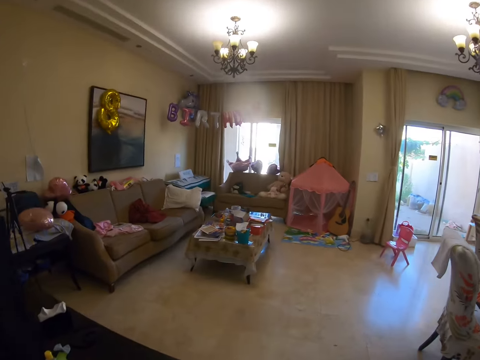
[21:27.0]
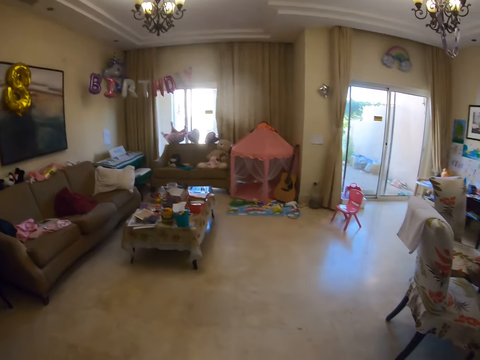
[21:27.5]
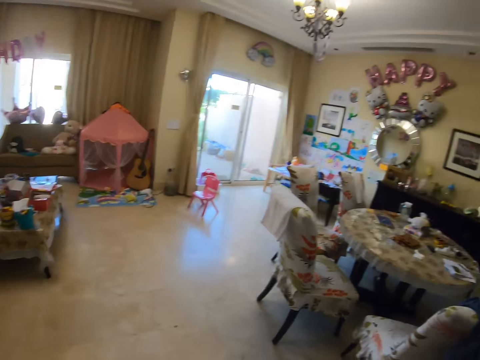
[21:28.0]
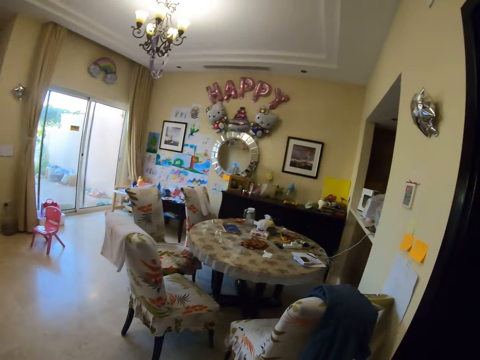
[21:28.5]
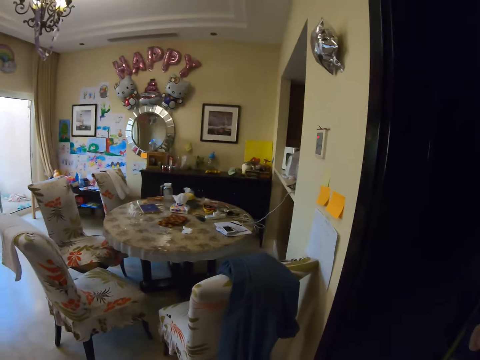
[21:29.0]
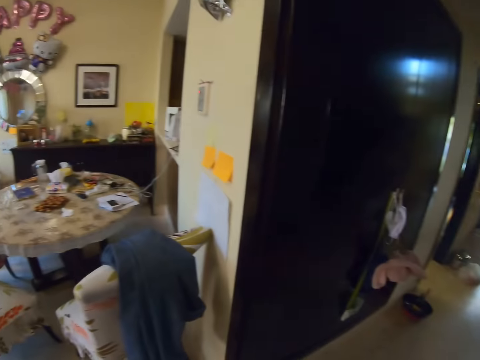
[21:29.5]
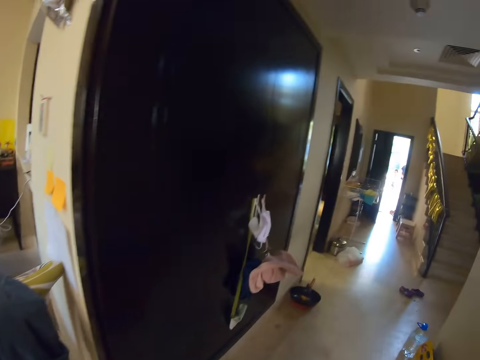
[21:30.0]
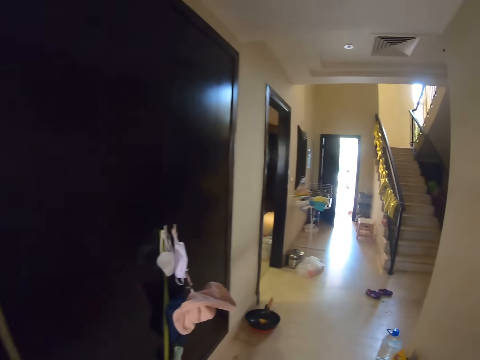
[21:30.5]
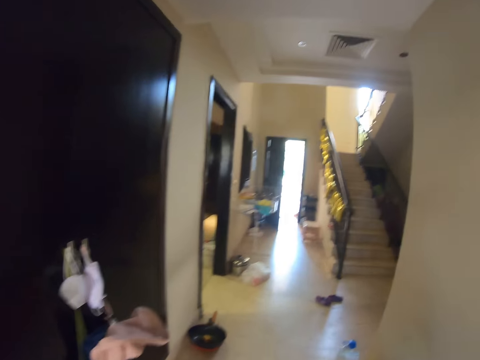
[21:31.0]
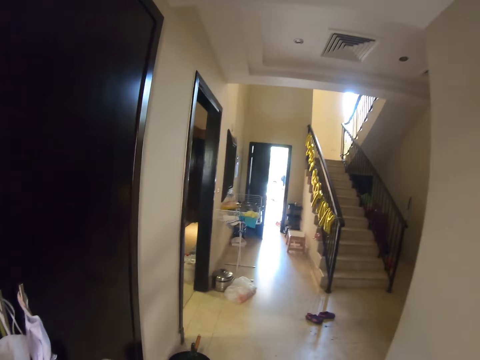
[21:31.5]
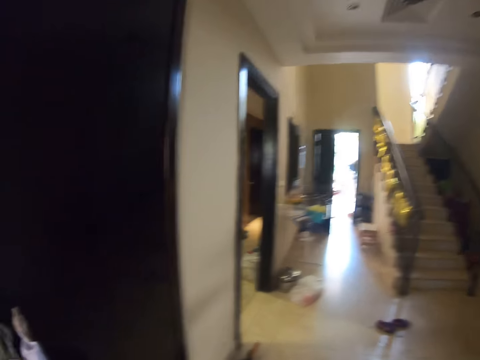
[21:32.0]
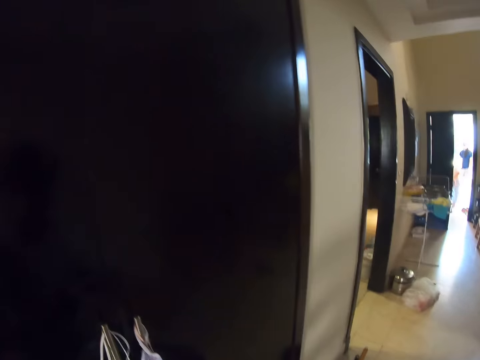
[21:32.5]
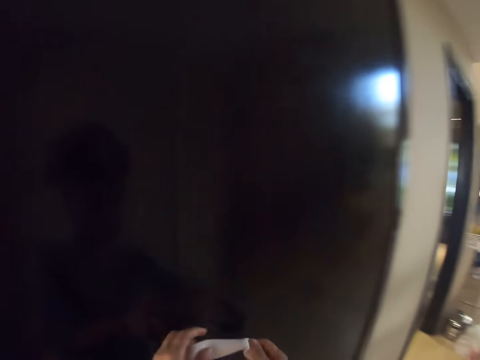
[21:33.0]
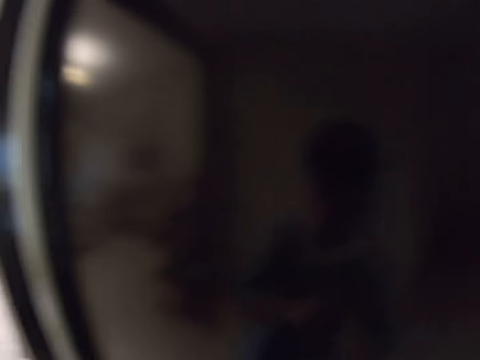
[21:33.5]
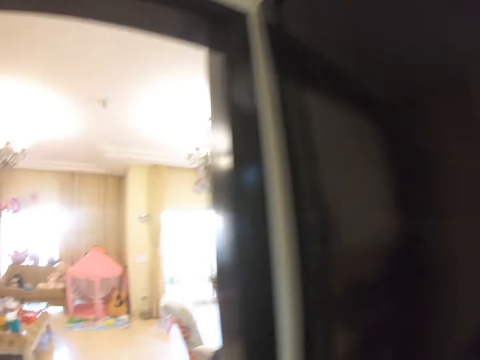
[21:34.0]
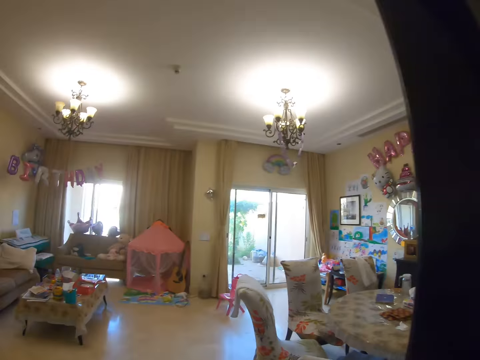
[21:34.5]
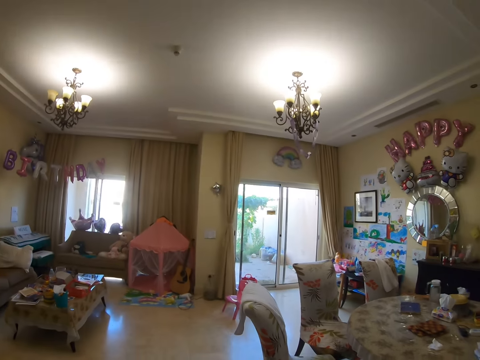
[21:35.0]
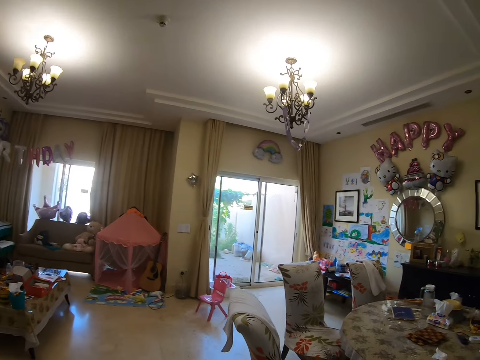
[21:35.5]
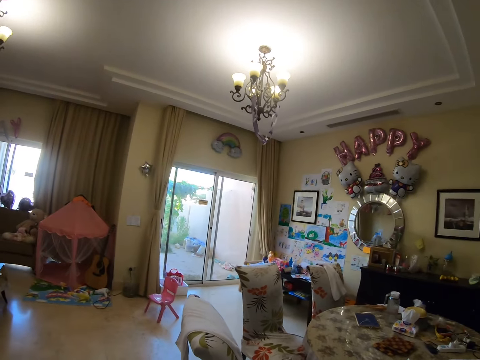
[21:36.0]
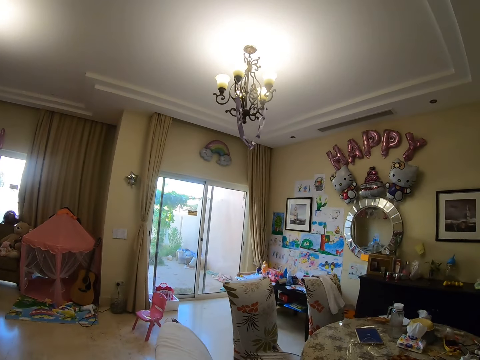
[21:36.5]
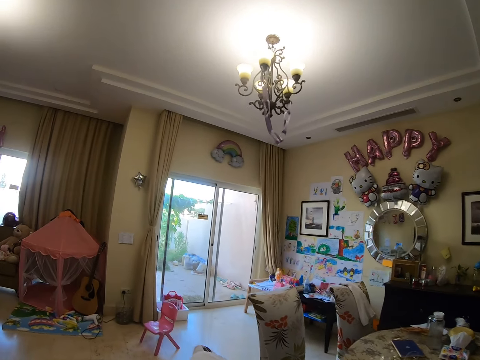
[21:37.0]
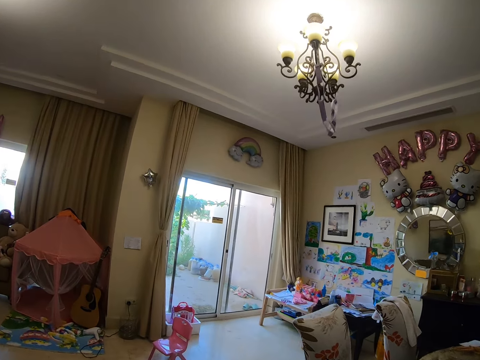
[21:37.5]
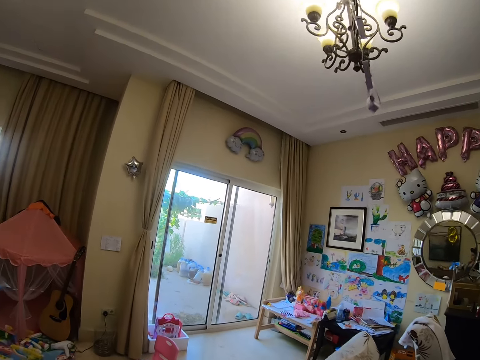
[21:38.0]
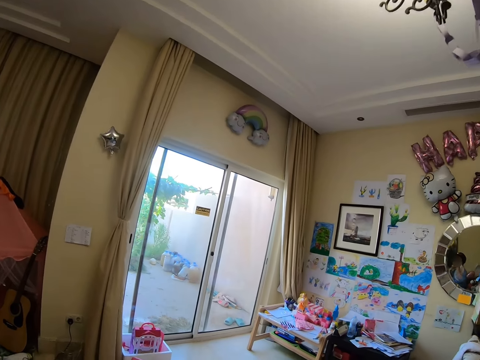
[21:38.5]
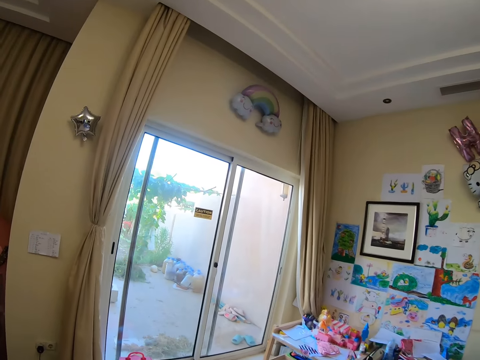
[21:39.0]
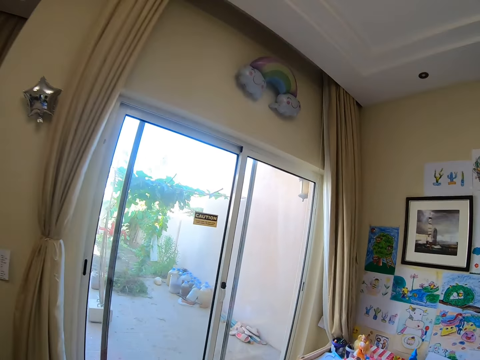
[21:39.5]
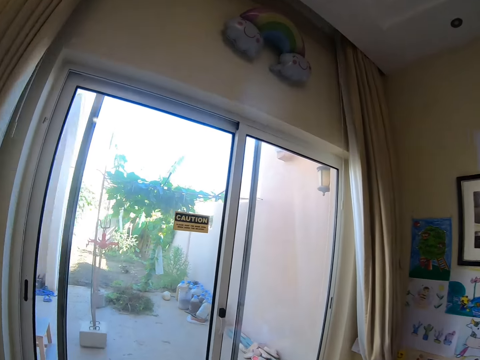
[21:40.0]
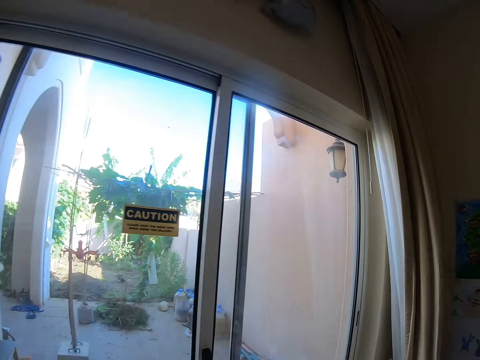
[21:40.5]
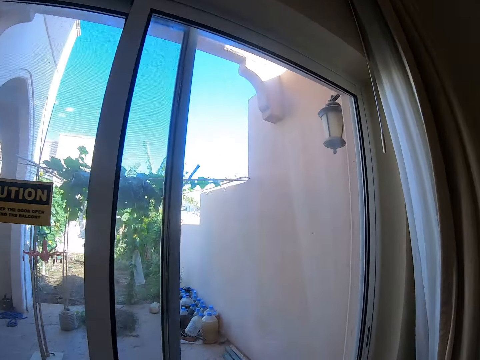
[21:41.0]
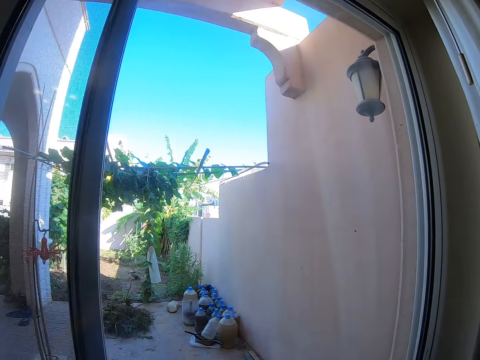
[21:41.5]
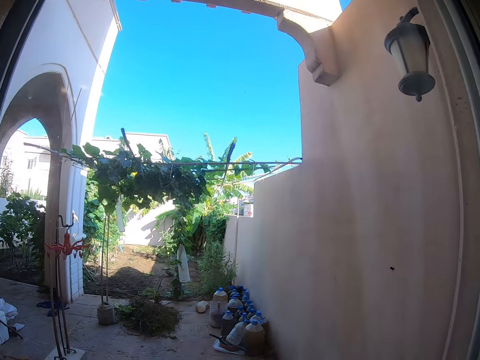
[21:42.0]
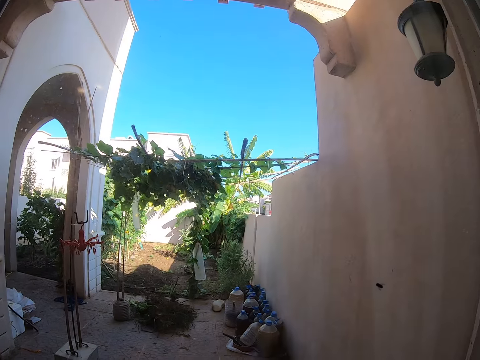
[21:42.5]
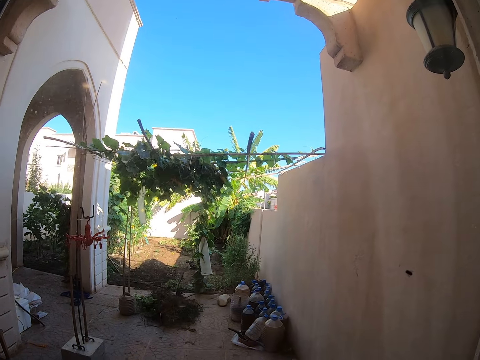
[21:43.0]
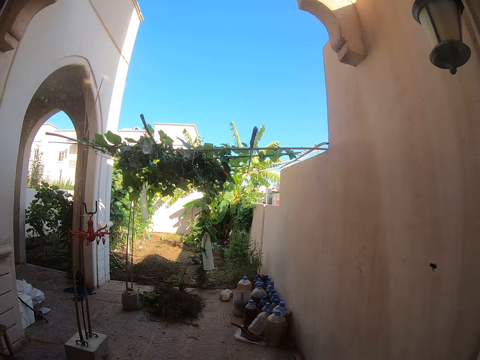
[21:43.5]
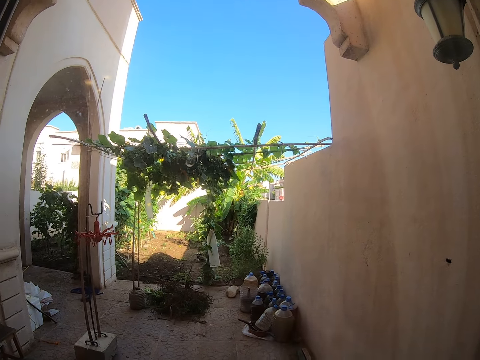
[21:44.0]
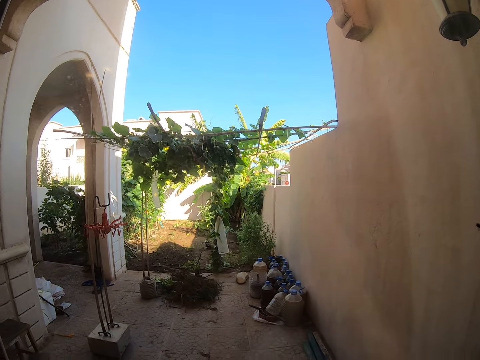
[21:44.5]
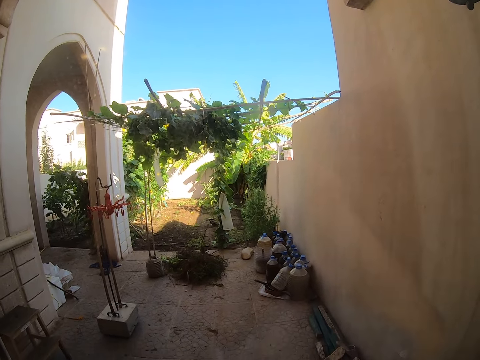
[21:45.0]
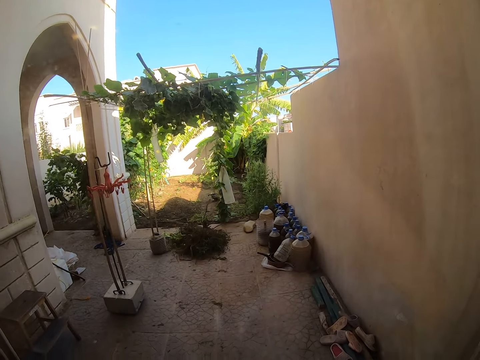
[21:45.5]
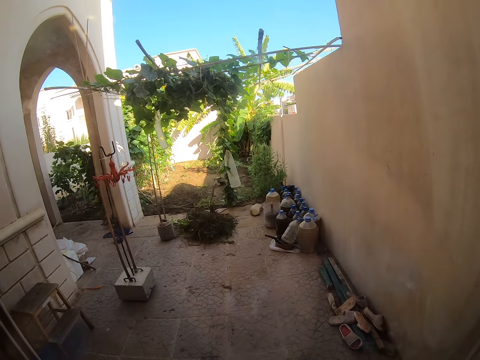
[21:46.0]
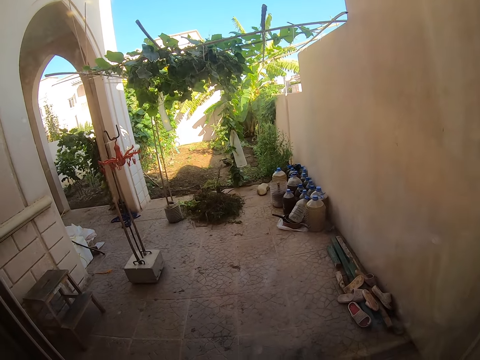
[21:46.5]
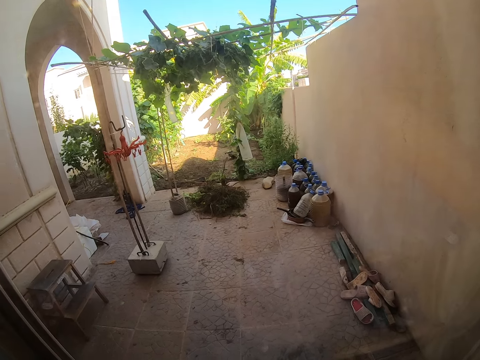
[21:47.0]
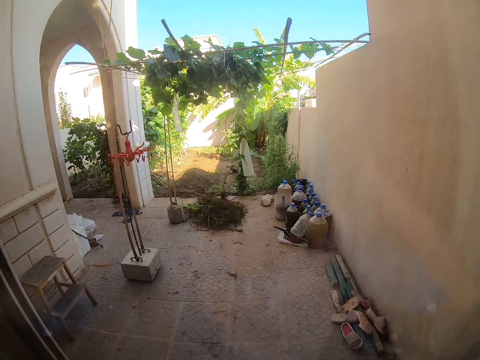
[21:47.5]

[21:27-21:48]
The camera wearer looks around. They look outside the room through a glass window.
